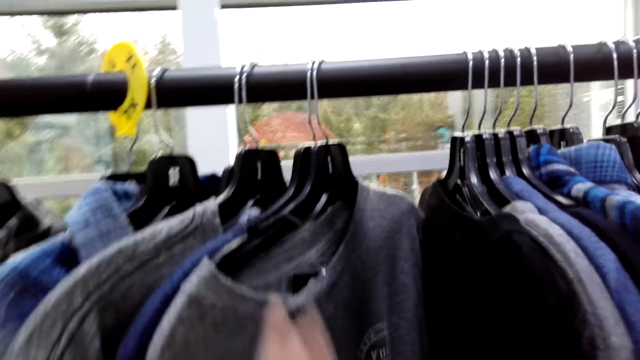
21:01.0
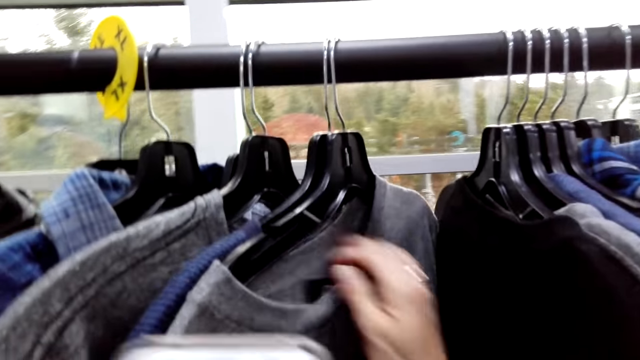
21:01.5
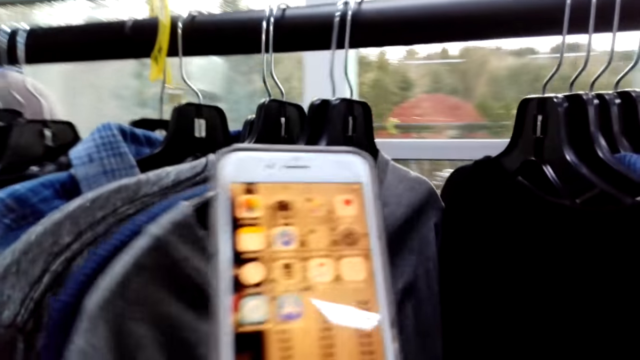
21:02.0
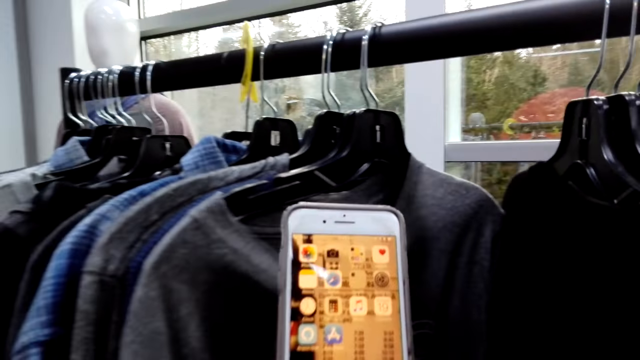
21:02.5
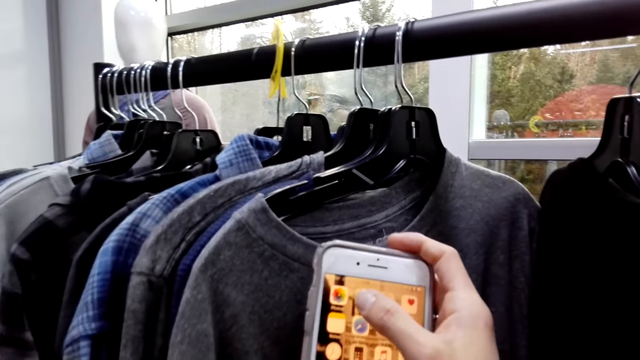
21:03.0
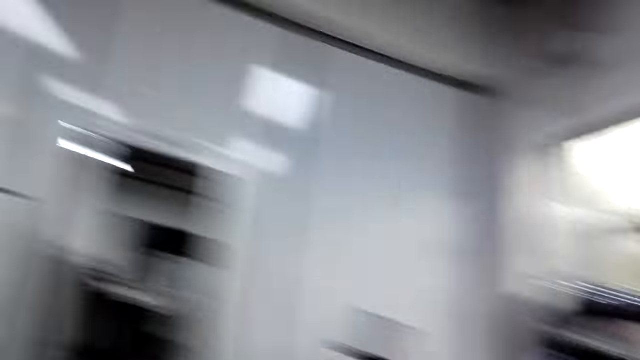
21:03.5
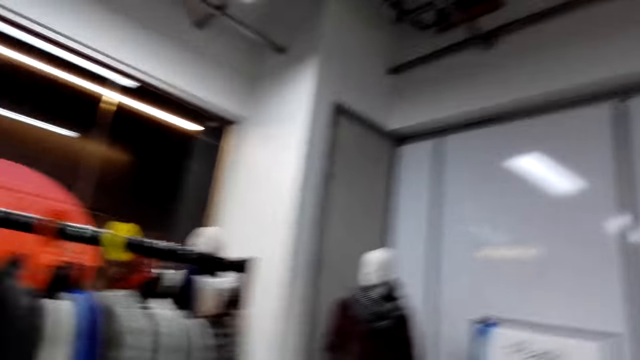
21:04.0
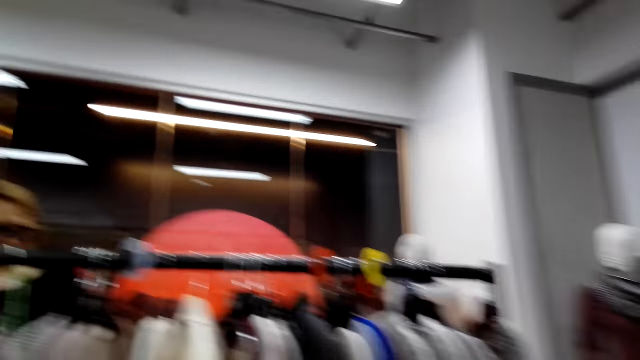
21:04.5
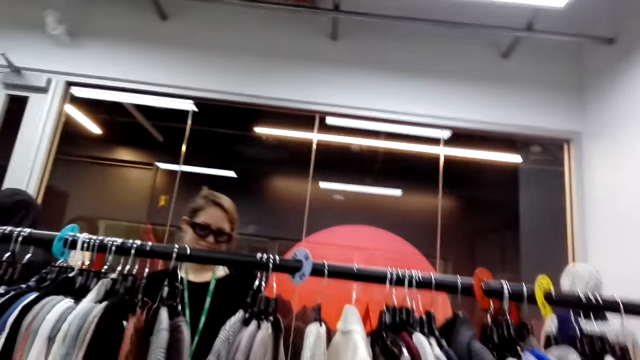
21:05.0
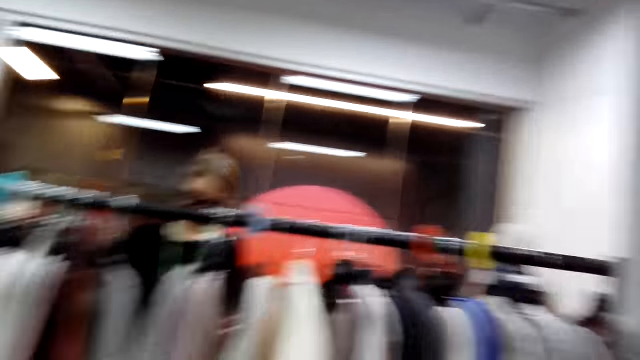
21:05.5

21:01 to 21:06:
The woman holds the shirt on the cloth rack. The camera wearer uses the phone. They speak. The woman scrolls the phone on the hand. The camera wearer turns left. The woman moves around the shop. The camera wearer looks at the woman.

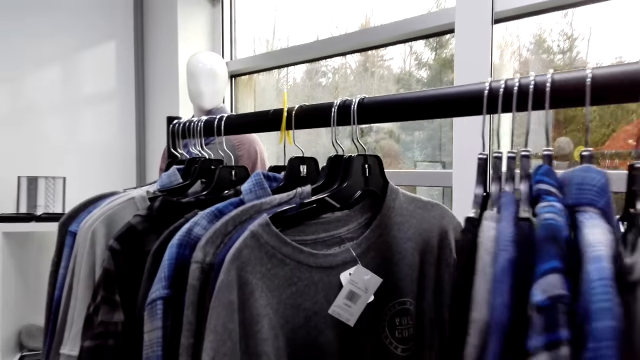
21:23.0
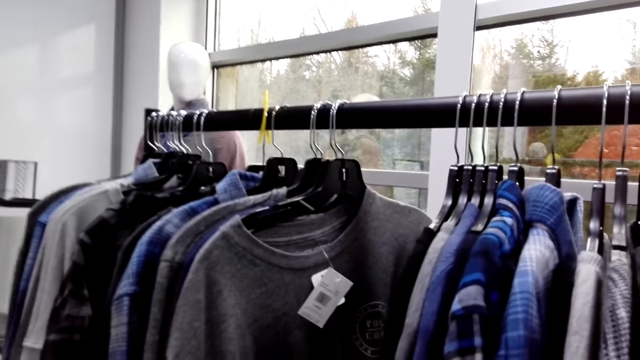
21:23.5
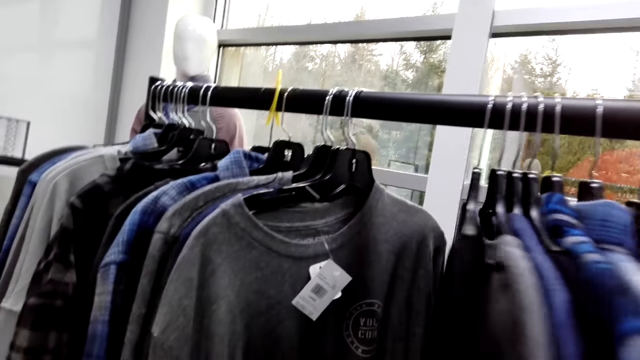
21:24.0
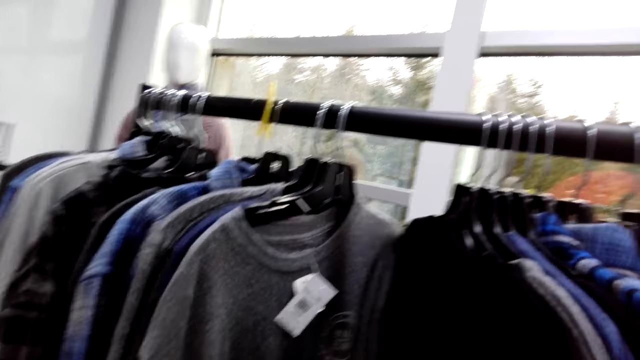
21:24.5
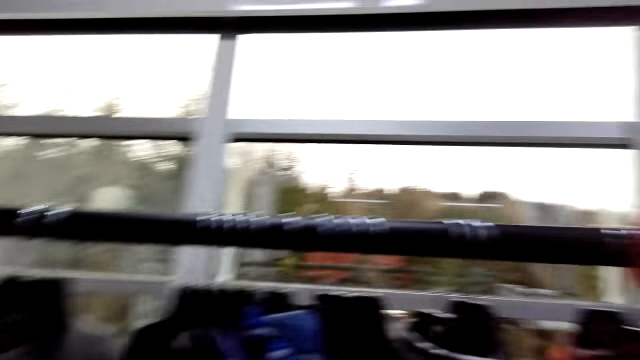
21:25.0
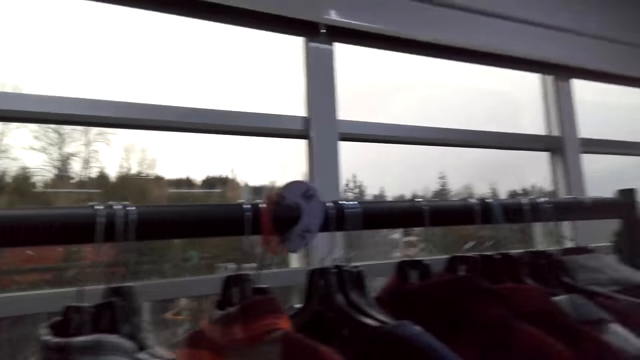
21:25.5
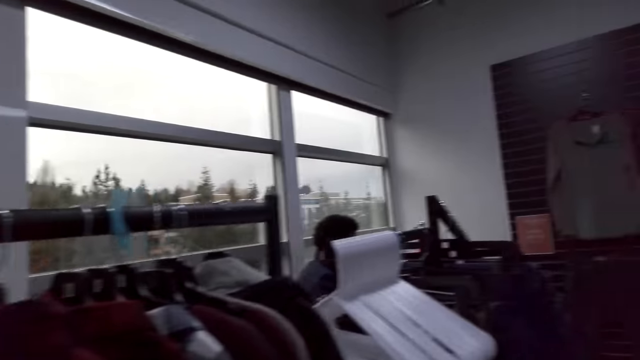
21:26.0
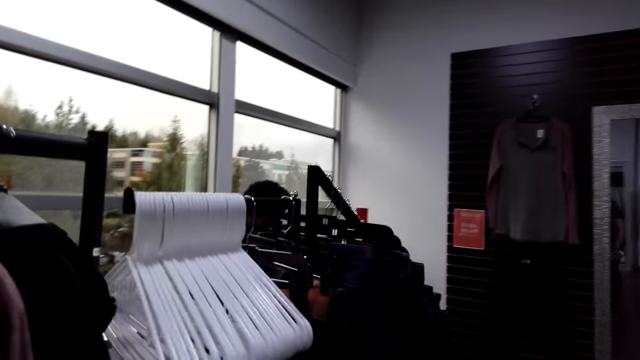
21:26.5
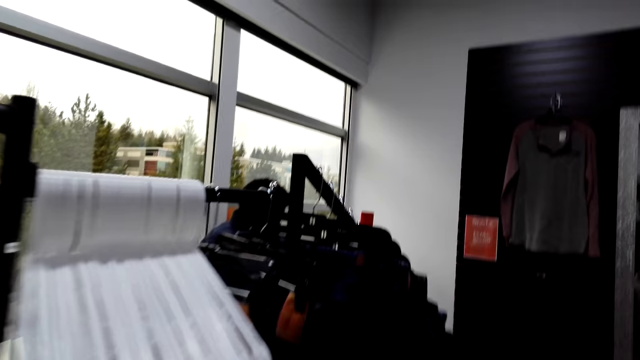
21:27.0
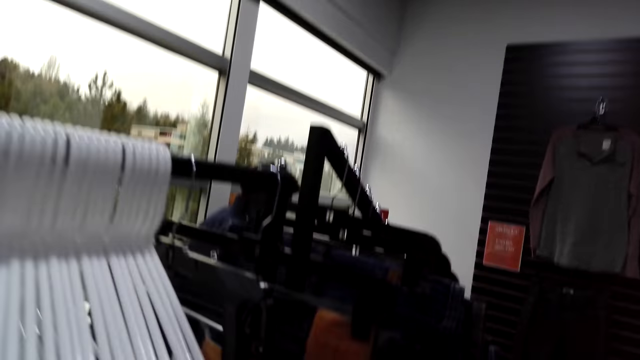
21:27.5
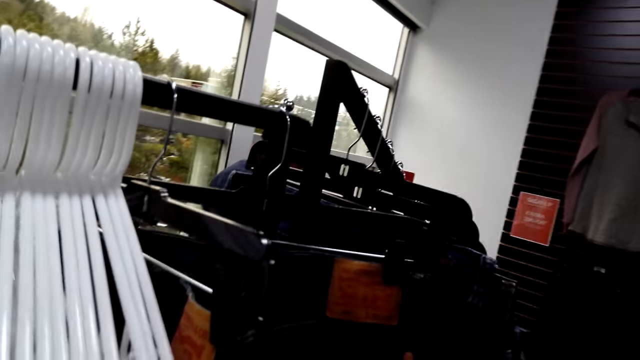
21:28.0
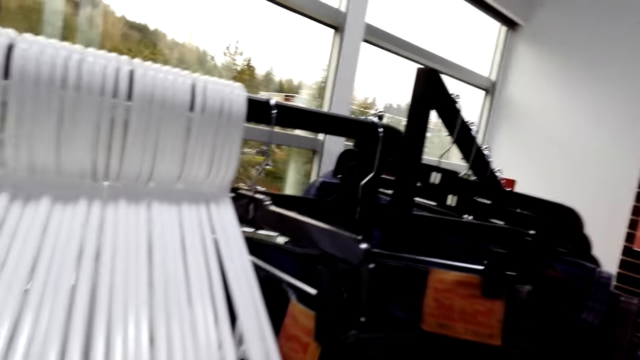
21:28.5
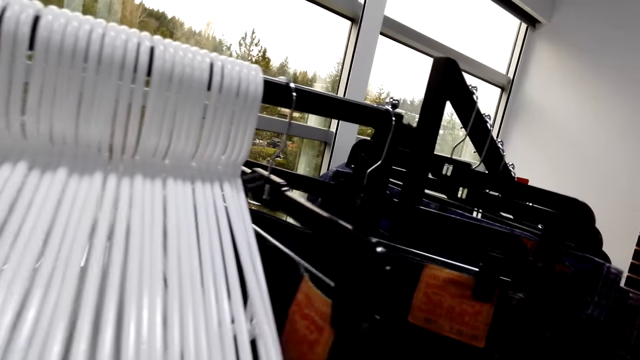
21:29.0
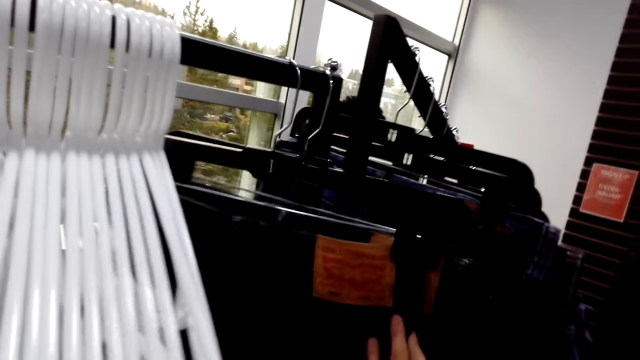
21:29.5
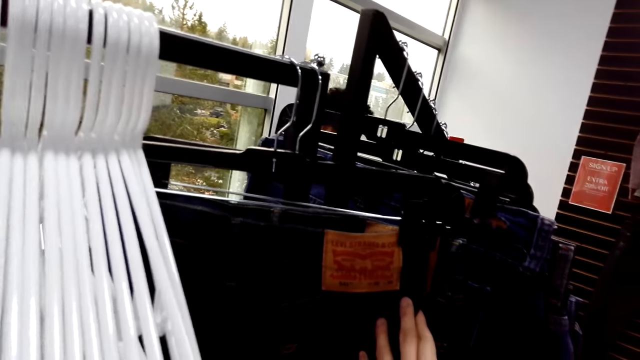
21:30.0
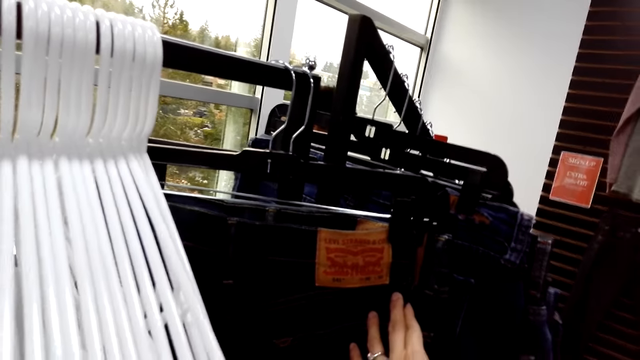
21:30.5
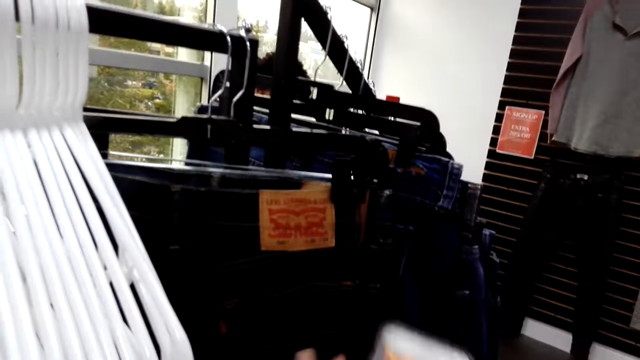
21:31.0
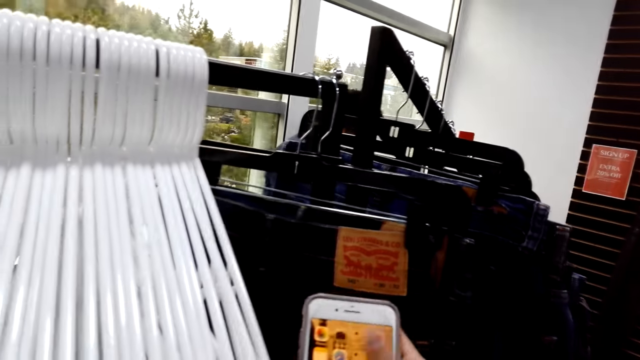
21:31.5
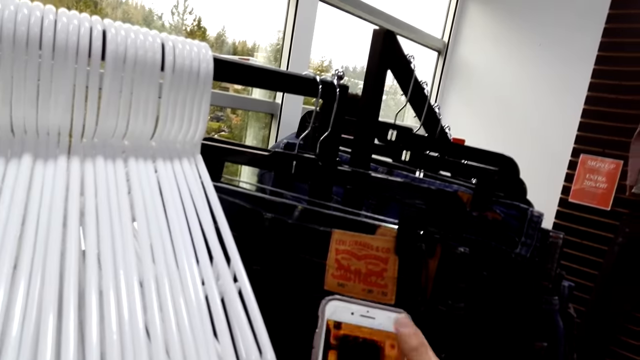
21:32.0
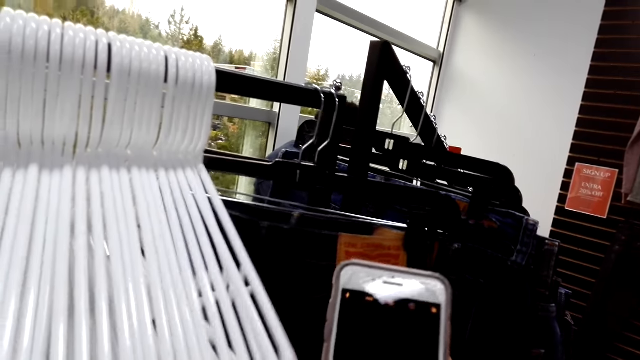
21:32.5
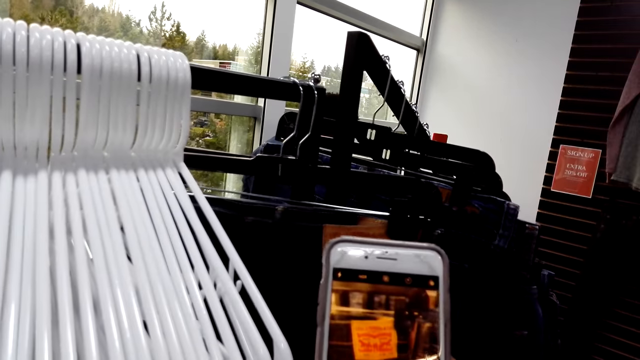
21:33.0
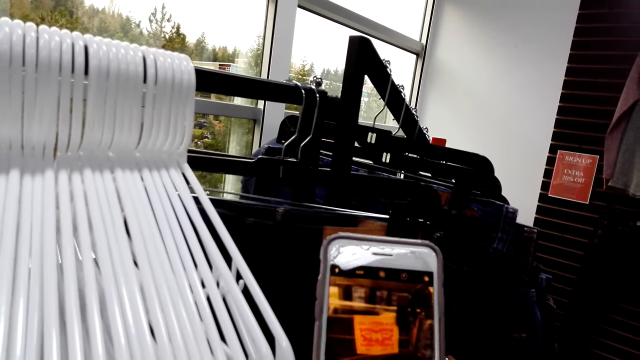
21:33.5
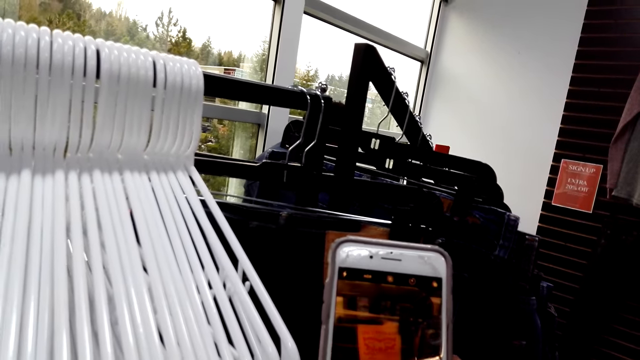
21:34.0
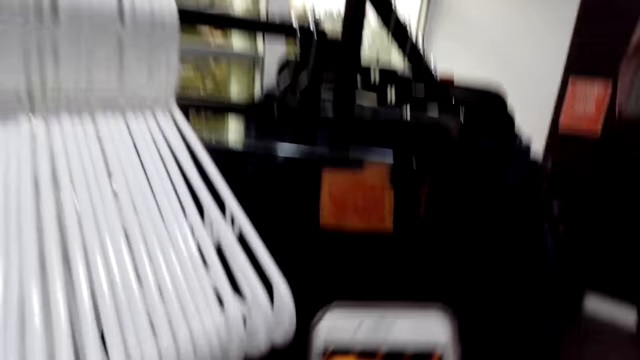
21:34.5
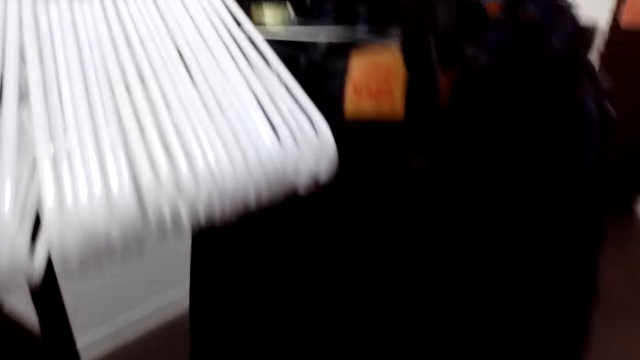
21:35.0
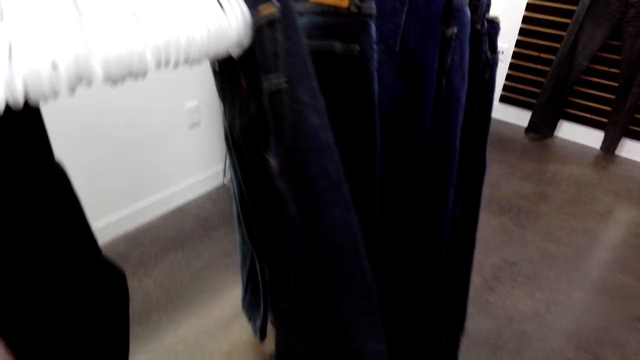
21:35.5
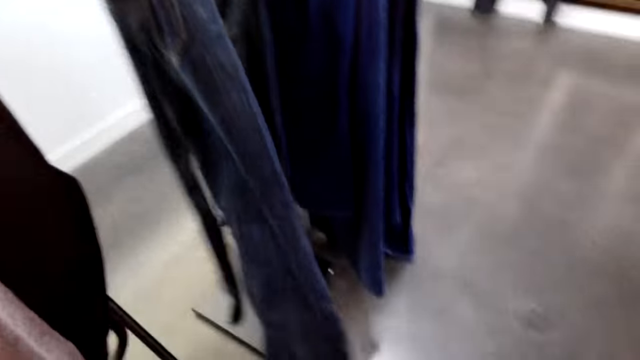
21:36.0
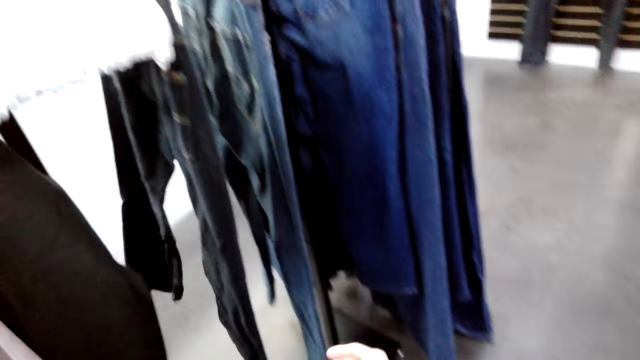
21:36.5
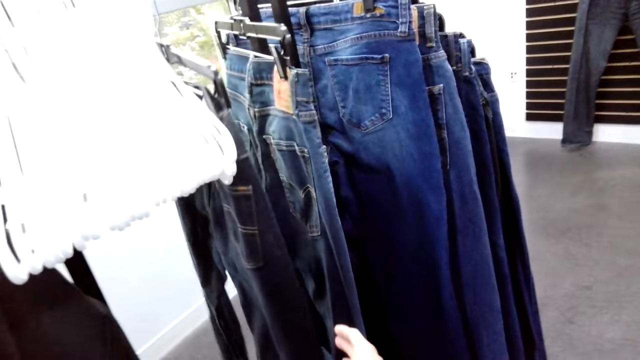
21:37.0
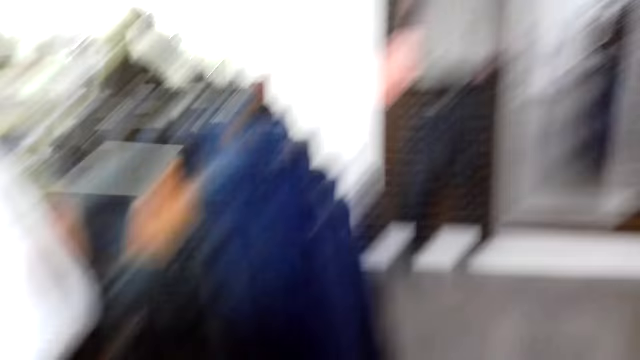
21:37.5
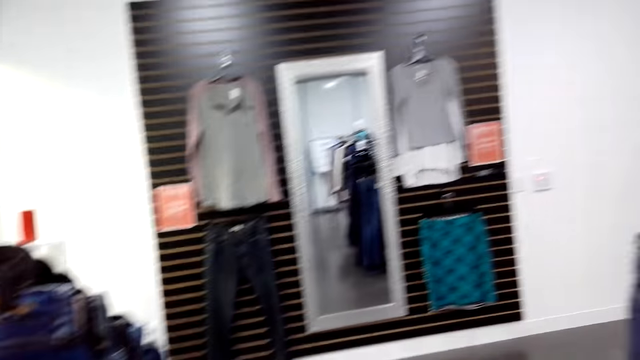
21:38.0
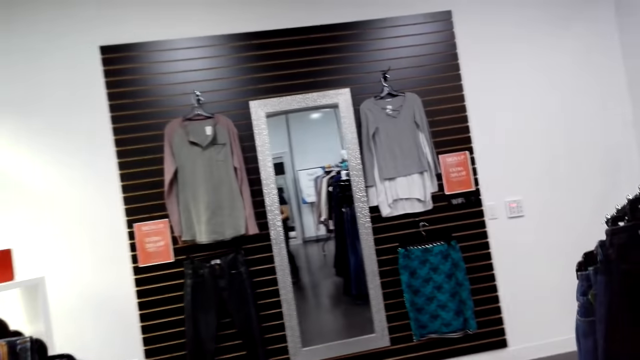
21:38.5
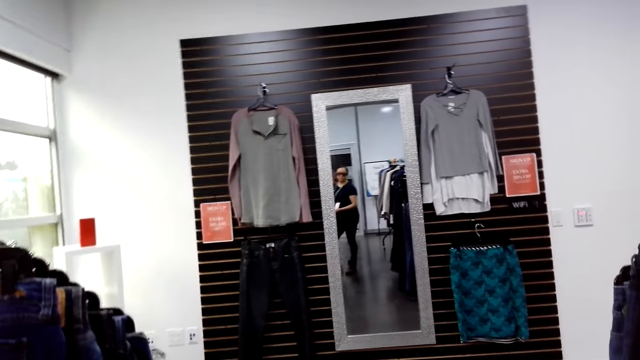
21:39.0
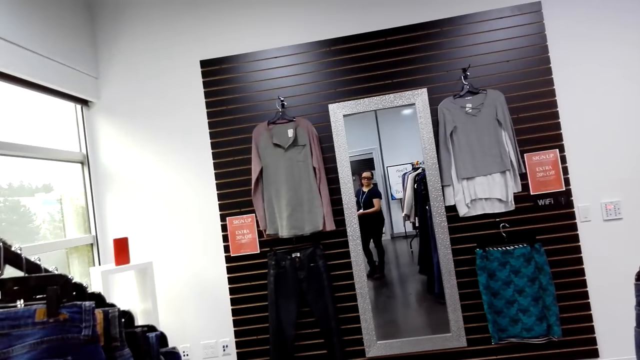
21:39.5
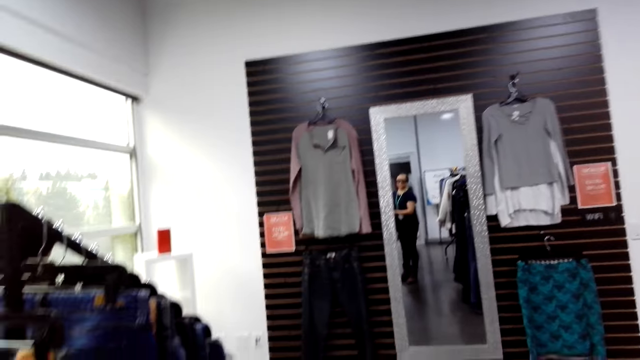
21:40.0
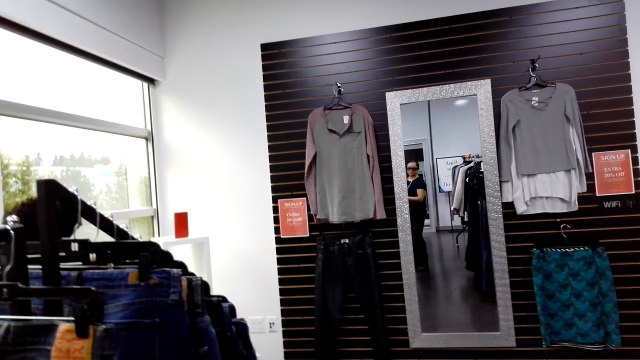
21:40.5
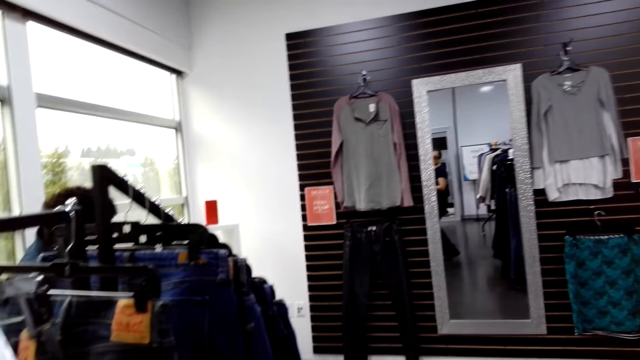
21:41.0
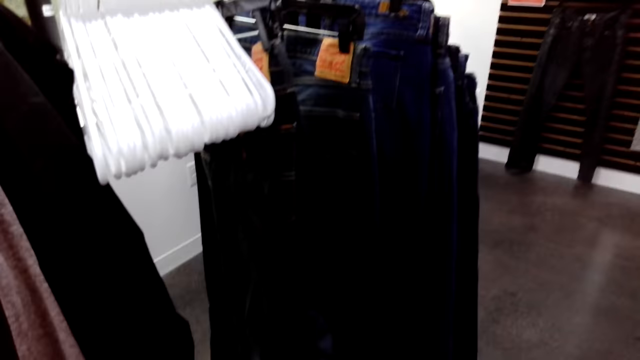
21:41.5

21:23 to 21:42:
The woman selects the shirts on the cloth rack. The camera wearer speaks. She moves clothing. She walks forward. The woman moves around the shop. The camera wearer moves clothing. The woman selects the trousers on the cloth rack and scrolls the phone on the hand. The camera wearer takes a picture. The woman takes a photo of the trouser. The camera wearer looks back. The woman selects the trousers on the cloth rack. The camera wearer looks at clothing, looks up and looks at herself in the mirror.
